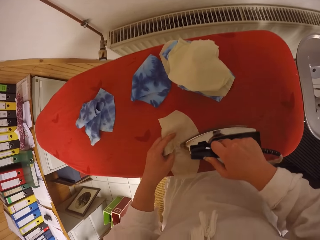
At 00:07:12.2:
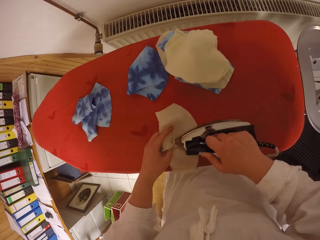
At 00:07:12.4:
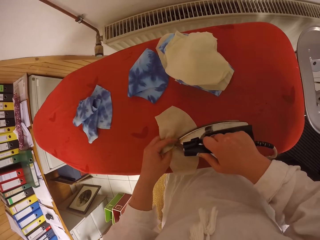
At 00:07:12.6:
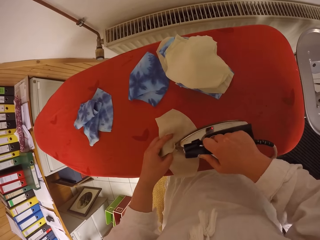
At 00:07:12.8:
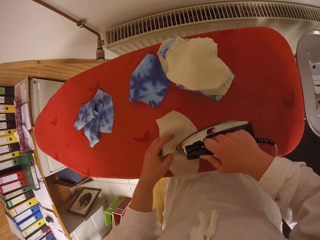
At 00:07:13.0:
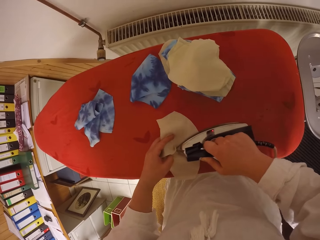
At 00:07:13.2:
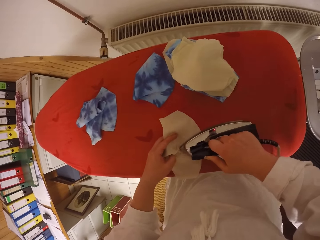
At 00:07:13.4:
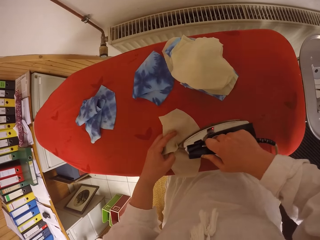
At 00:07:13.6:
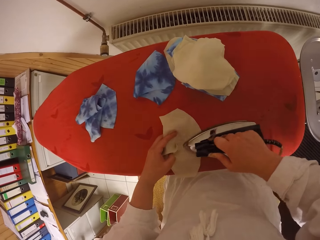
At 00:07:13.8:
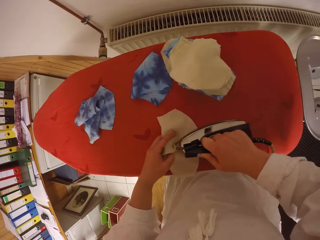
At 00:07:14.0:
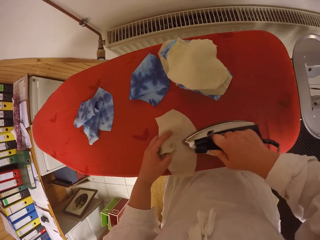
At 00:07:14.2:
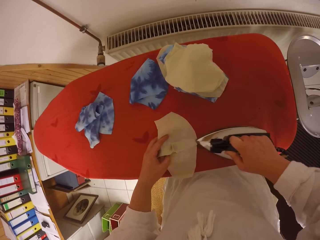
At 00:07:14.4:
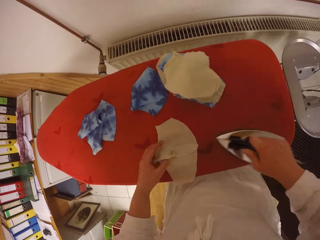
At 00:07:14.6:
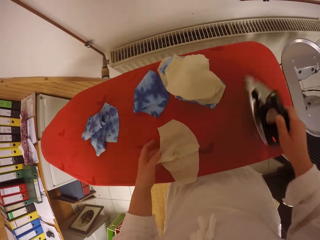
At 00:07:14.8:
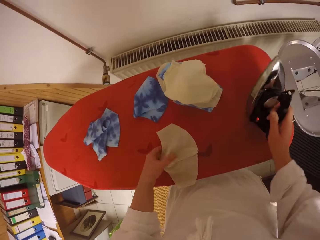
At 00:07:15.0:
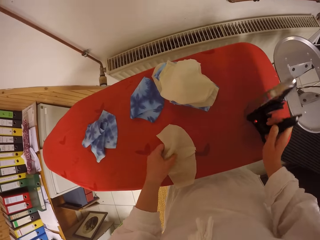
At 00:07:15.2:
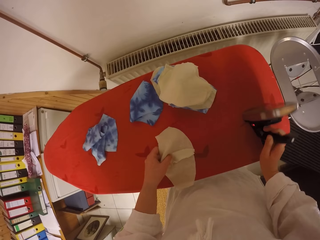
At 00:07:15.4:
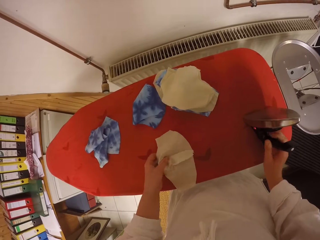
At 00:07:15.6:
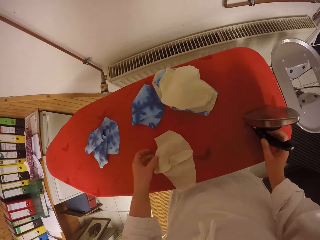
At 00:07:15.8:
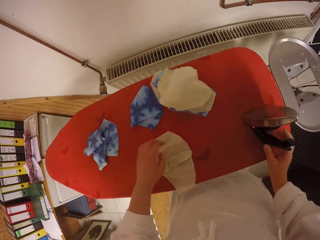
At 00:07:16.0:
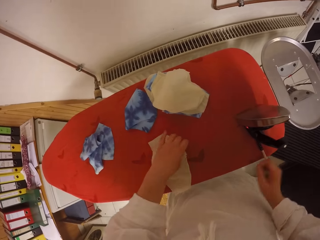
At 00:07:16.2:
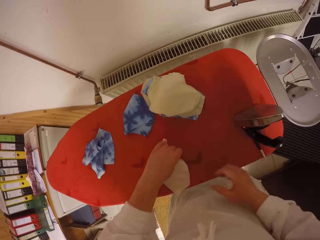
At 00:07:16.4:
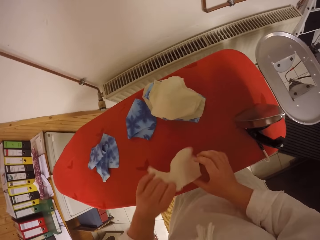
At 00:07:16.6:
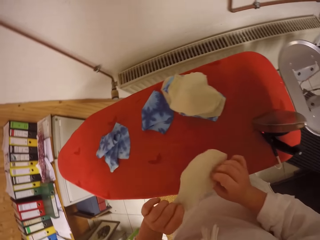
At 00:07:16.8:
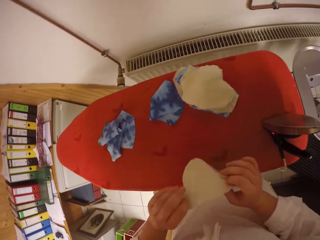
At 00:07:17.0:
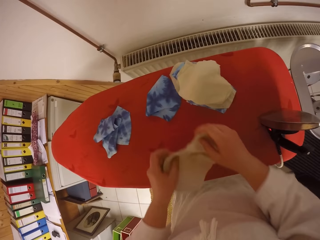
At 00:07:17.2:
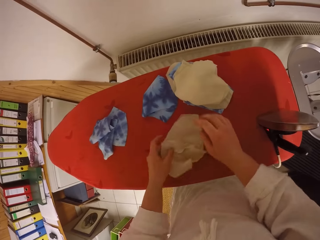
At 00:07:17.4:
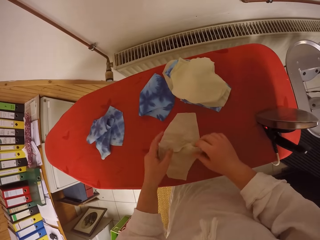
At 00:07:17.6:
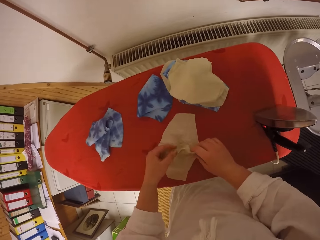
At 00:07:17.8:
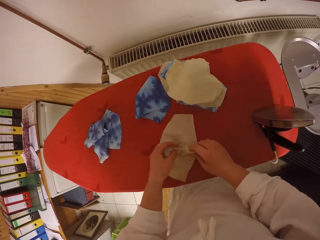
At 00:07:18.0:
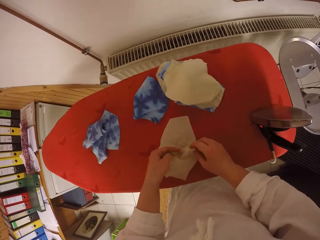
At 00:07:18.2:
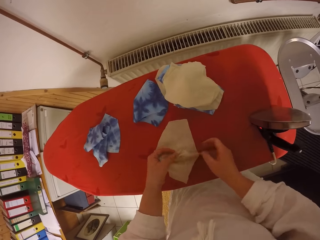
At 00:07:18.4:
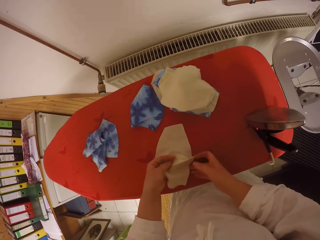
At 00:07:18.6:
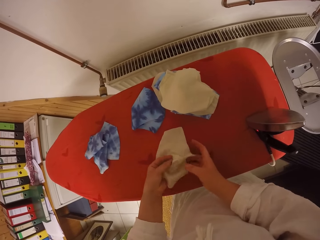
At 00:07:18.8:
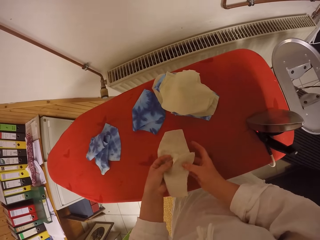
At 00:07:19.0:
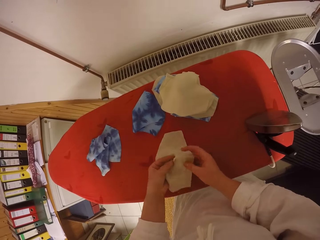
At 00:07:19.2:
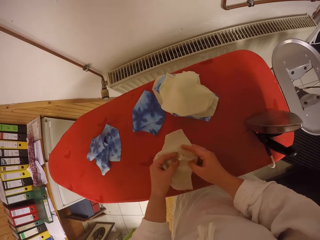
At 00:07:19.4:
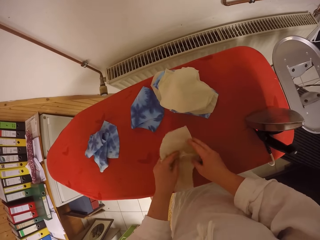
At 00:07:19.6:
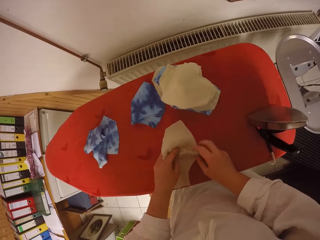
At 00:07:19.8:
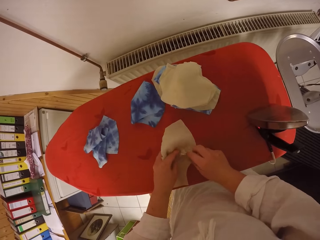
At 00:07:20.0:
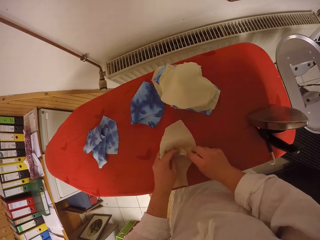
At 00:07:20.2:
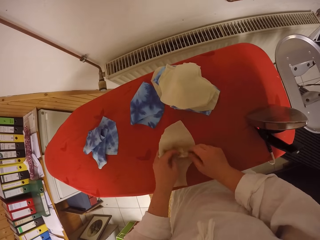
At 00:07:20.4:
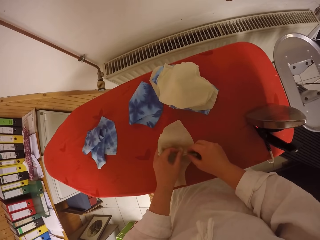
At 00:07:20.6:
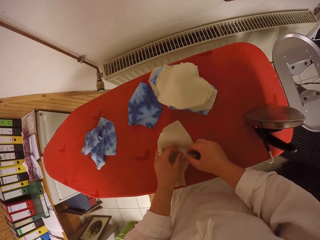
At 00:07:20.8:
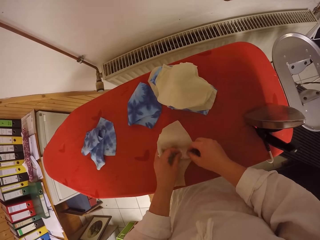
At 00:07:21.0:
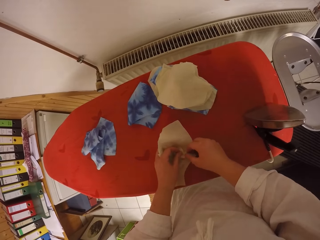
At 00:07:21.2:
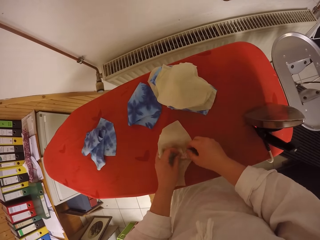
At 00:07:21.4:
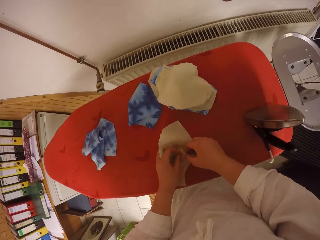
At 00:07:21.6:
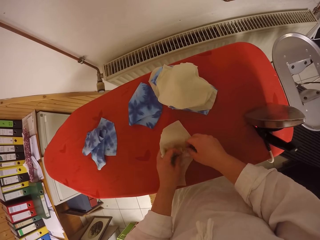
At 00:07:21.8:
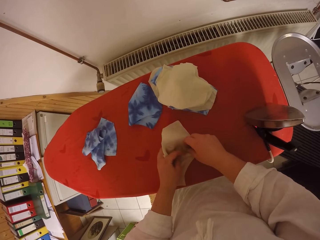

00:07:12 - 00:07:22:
The camera wearer drops the electric iron on her right hand on the ironing table. She turns the fabric with her left hand. She turns the fabric with both hands. She picks up the fabric and puts the fabric on the iron board. She straightens the fabric with both hands.

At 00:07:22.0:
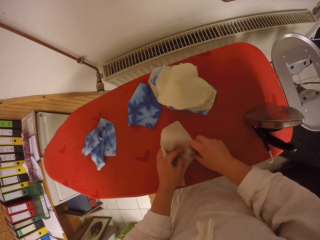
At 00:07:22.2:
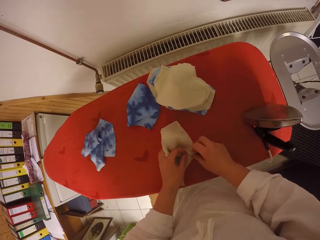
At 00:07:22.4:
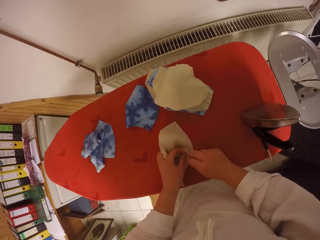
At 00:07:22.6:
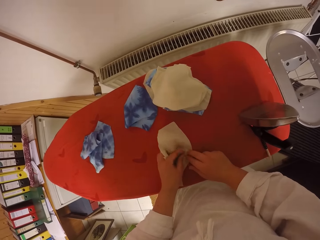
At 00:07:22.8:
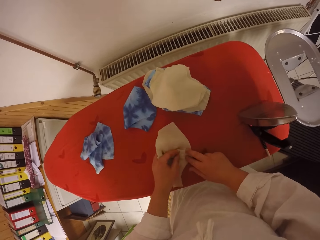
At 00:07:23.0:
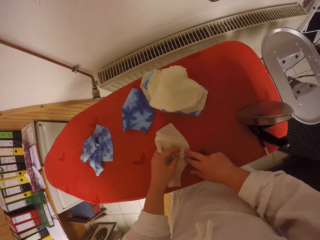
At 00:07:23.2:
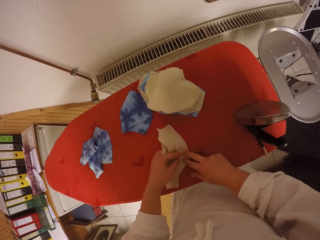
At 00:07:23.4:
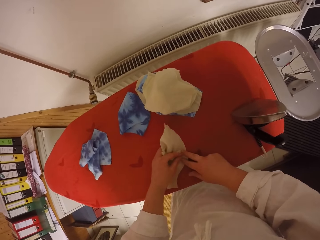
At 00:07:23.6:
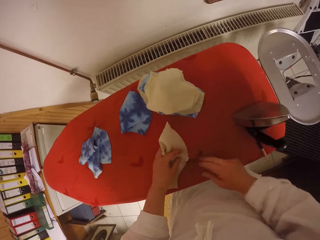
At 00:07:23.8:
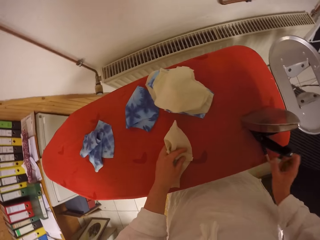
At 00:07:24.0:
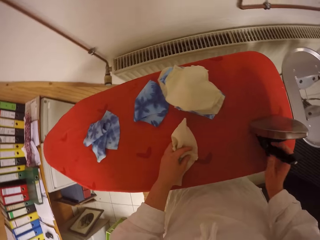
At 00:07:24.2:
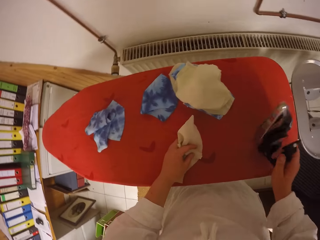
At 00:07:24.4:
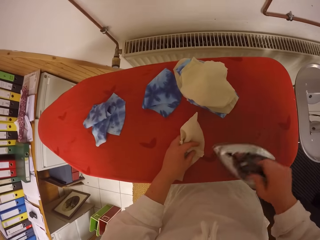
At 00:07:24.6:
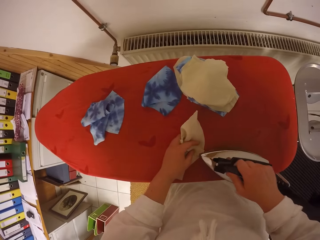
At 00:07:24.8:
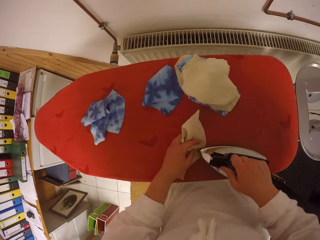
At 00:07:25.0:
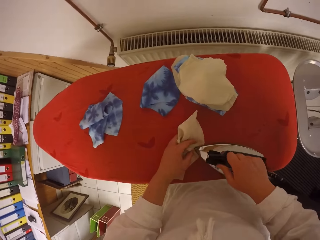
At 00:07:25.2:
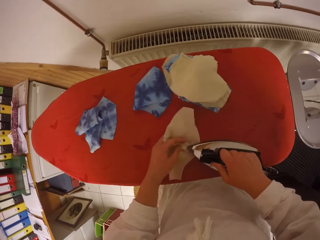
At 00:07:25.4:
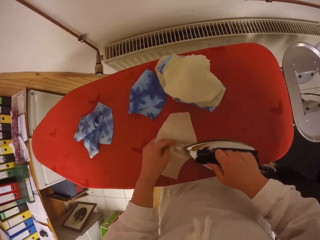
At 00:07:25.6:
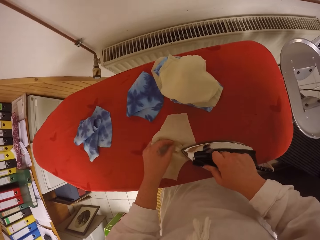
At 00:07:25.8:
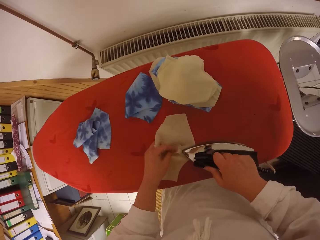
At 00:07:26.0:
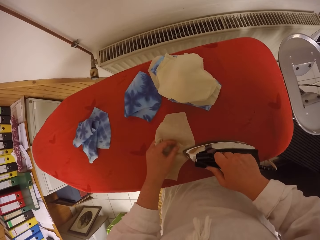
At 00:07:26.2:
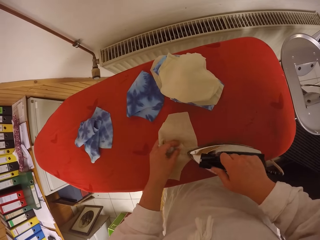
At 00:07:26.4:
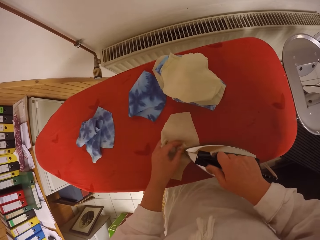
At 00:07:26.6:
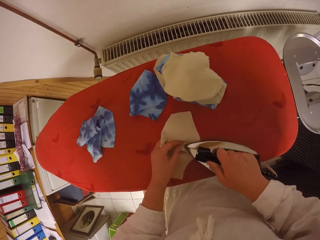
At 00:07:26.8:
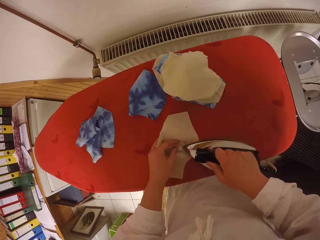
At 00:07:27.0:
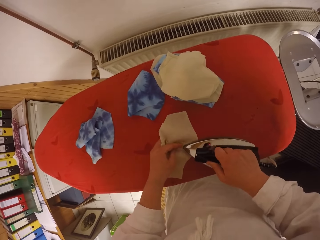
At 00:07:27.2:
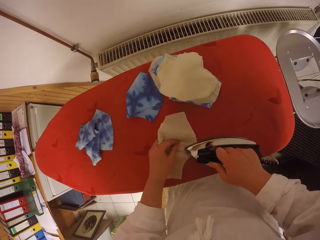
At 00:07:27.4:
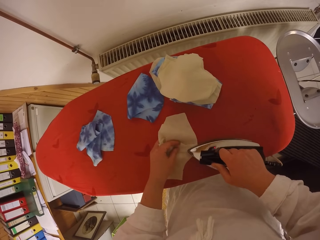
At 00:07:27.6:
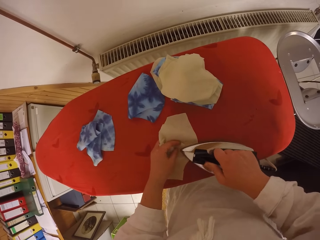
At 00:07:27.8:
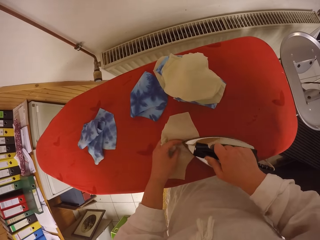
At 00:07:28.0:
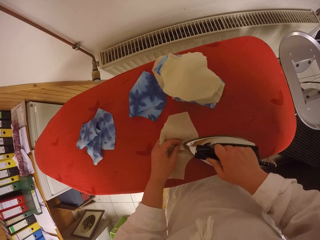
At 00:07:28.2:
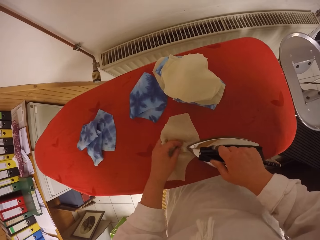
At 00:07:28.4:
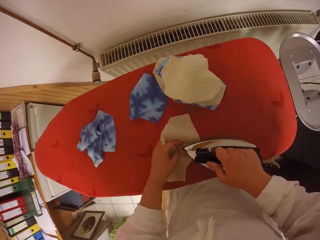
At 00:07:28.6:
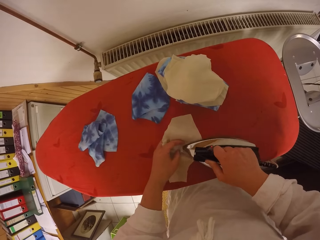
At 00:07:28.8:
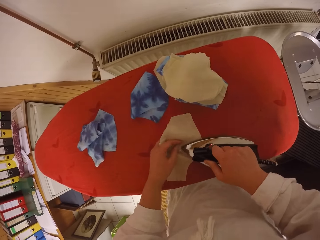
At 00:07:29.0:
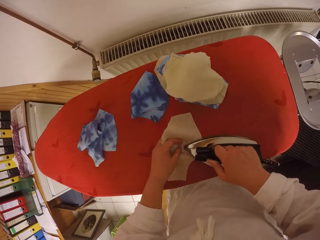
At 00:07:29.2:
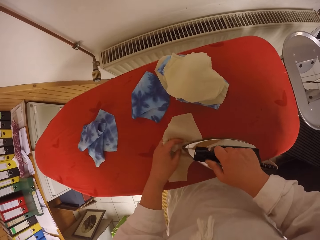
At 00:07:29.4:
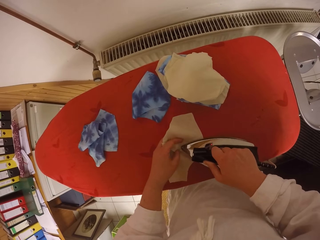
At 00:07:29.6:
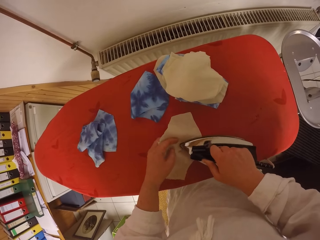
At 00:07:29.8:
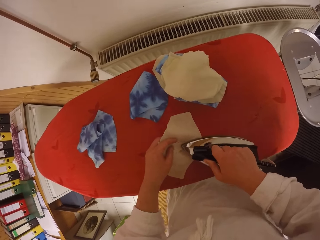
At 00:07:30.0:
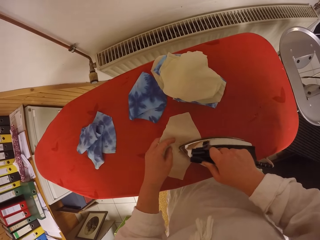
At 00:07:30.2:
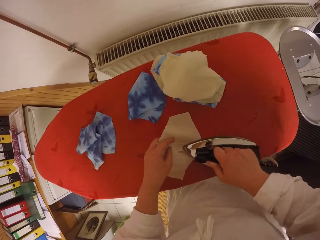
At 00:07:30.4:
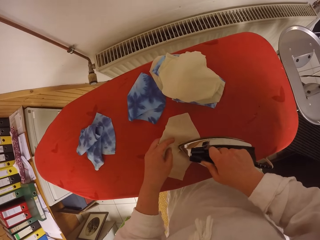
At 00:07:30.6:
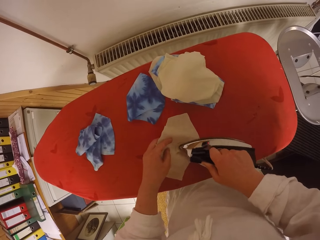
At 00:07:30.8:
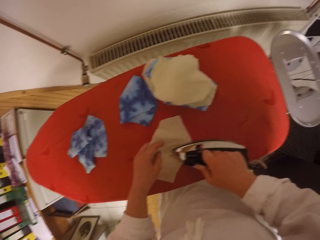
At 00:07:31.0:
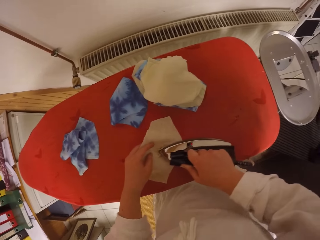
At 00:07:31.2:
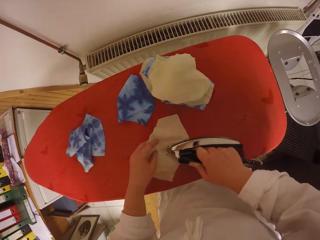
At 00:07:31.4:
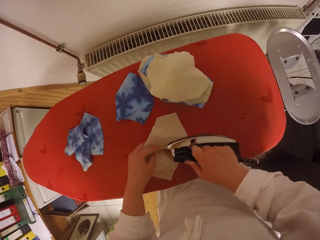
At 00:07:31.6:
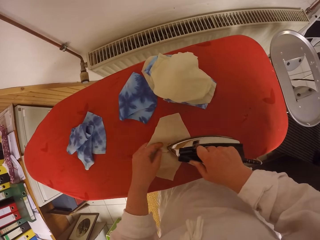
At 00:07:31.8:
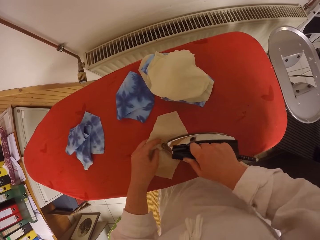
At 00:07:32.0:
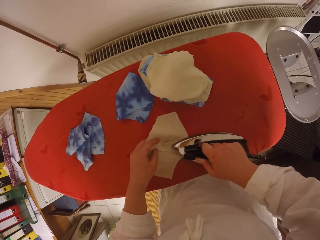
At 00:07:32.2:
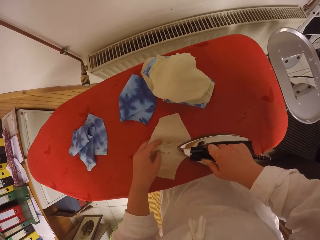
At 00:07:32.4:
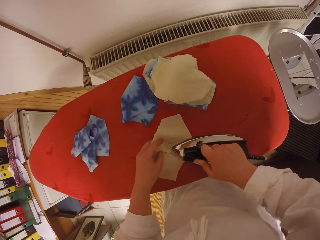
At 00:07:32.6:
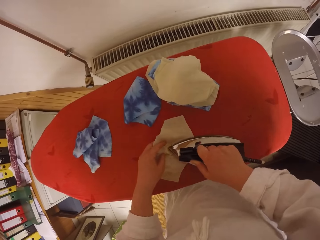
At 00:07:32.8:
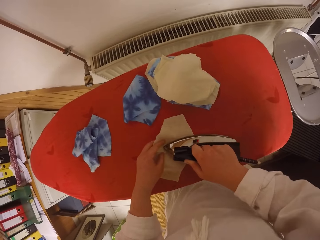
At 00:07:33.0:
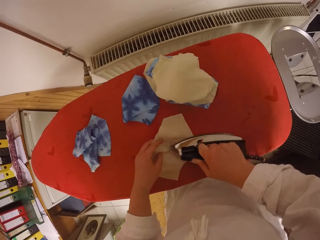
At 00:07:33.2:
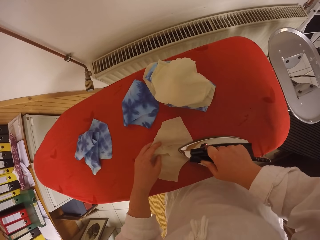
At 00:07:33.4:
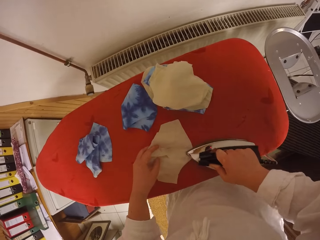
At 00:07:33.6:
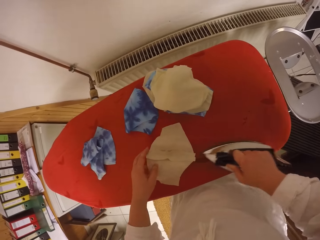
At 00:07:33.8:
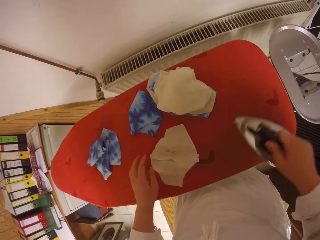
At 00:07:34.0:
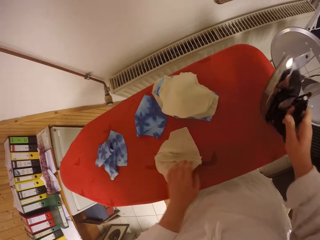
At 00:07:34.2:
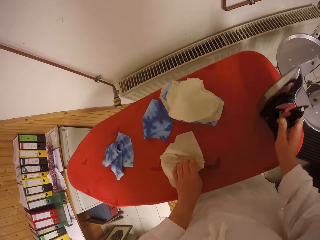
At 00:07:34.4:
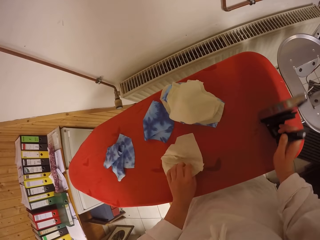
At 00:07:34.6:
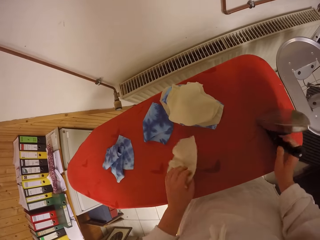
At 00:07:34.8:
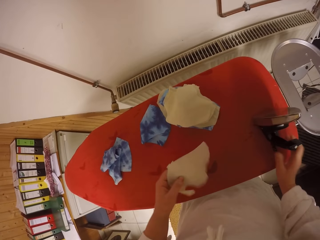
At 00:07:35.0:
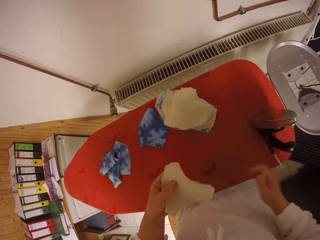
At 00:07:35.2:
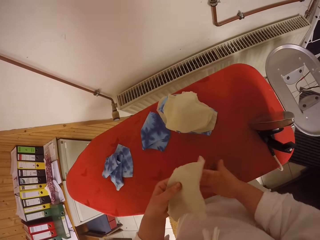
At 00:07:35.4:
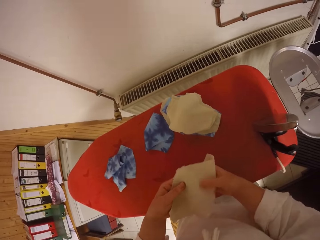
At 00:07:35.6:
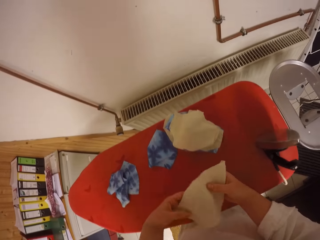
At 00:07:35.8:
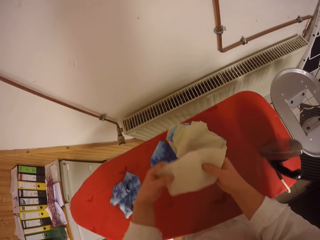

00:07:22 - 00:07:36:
The camera wearer picks the electric iron from the ironing table with her right hand. She irons the fabric with the electric iron on her right hand. She drops the electric iron on her right hand on the ironing table. She holds the fabric with her left hand. She picks up the fabric. She holds the fabric with both hands.
